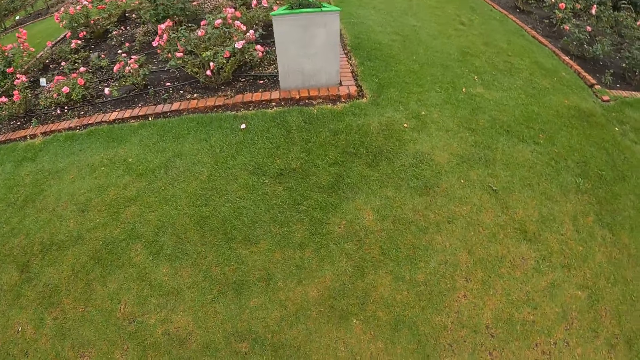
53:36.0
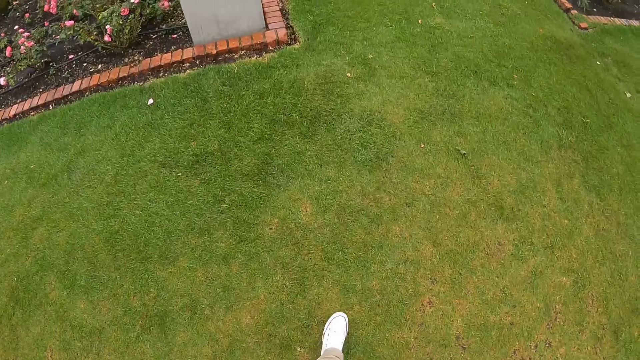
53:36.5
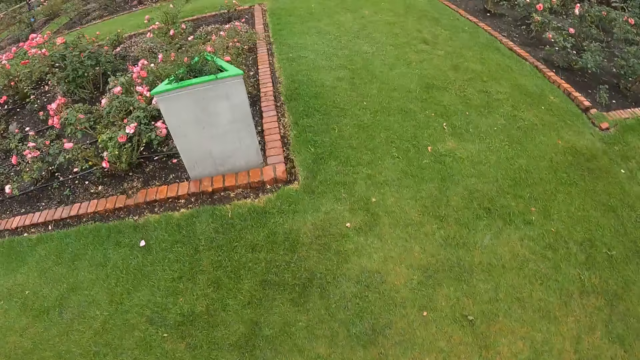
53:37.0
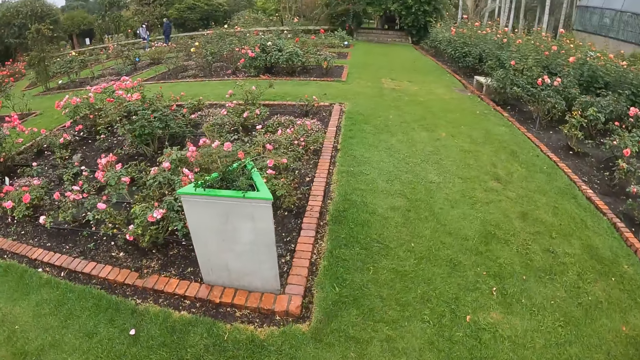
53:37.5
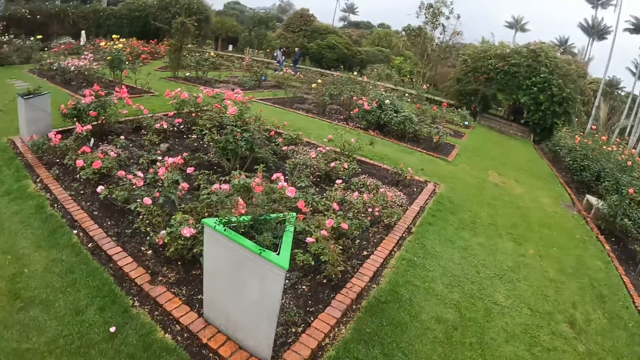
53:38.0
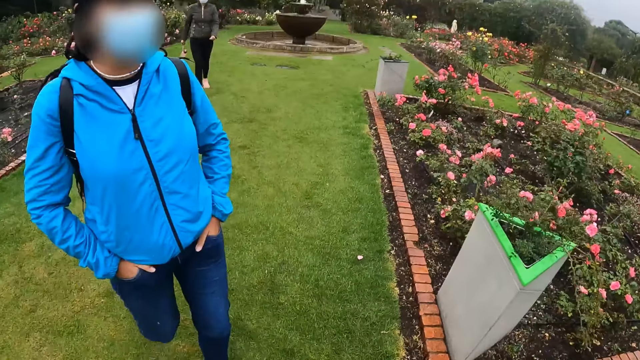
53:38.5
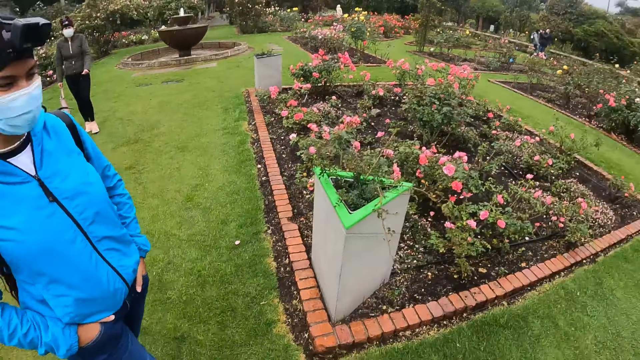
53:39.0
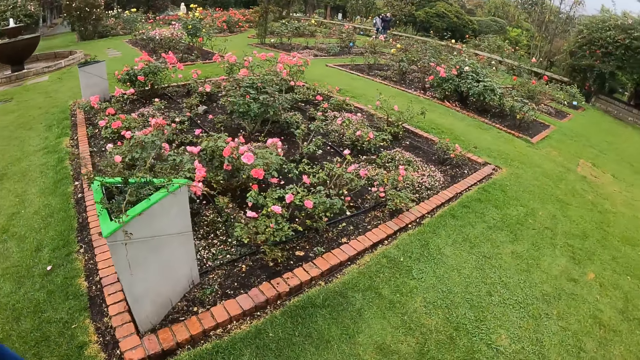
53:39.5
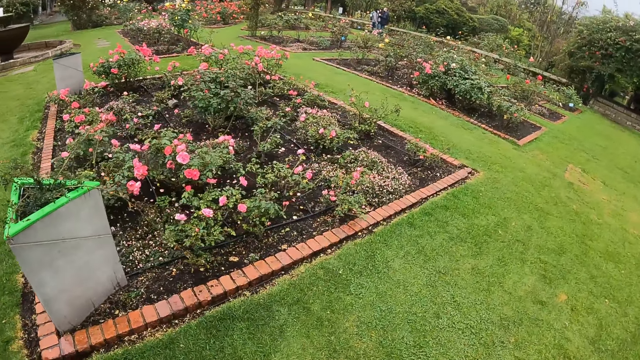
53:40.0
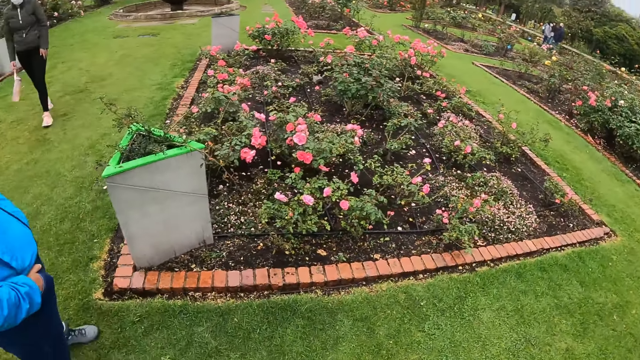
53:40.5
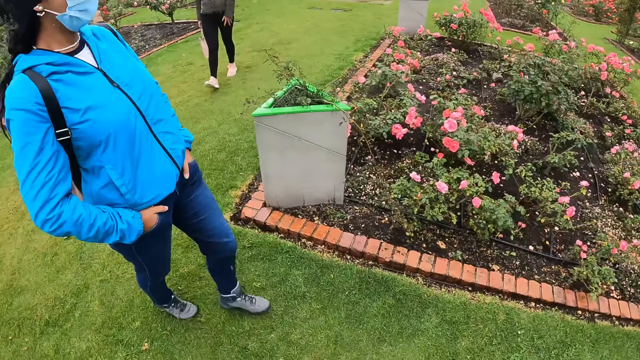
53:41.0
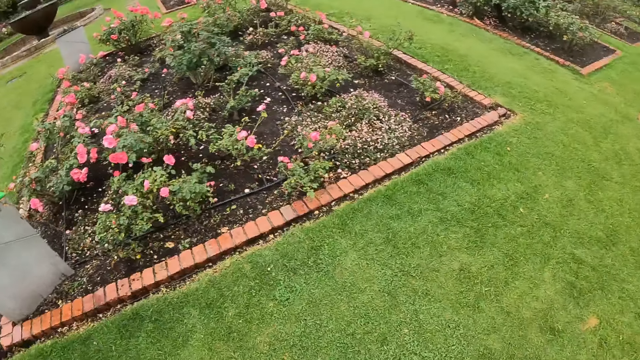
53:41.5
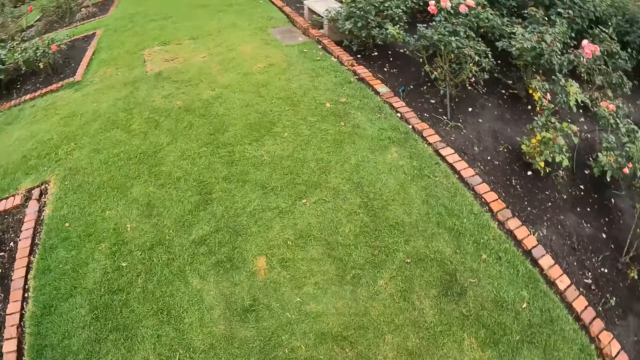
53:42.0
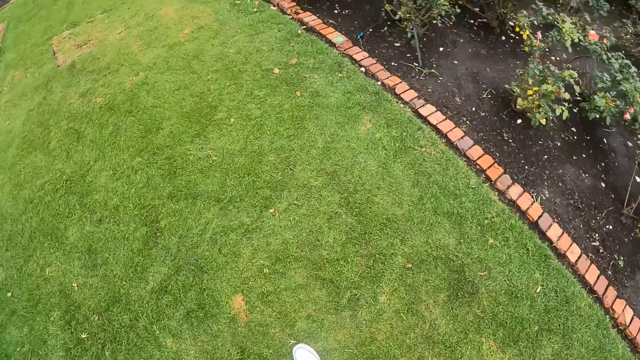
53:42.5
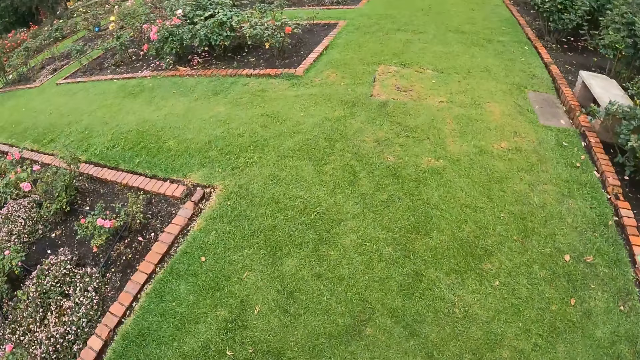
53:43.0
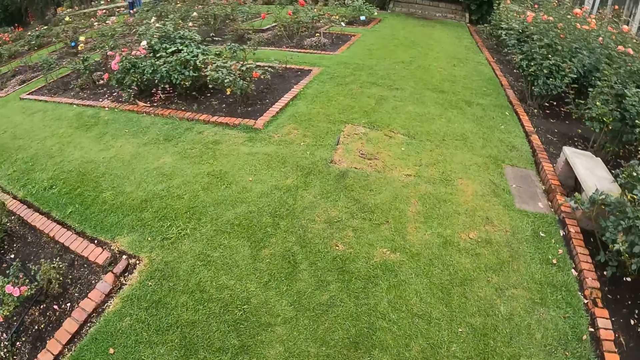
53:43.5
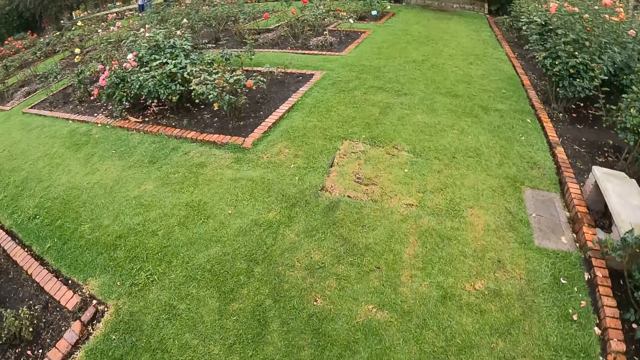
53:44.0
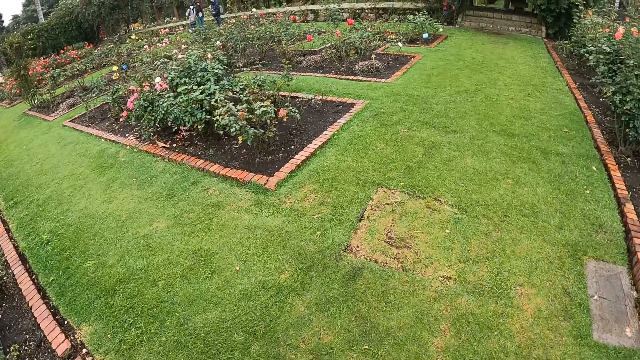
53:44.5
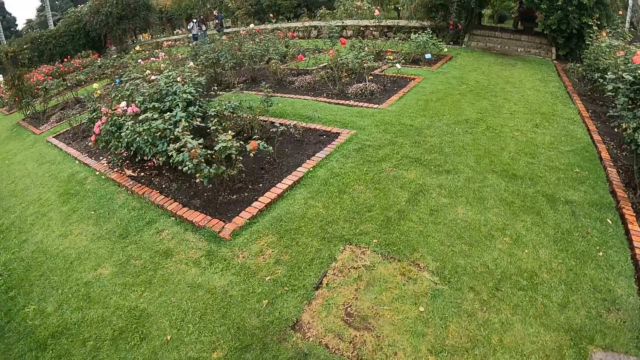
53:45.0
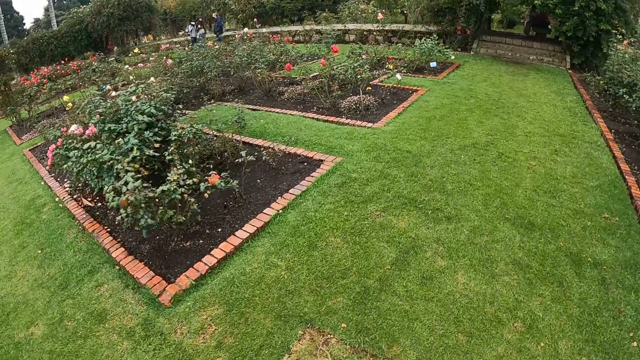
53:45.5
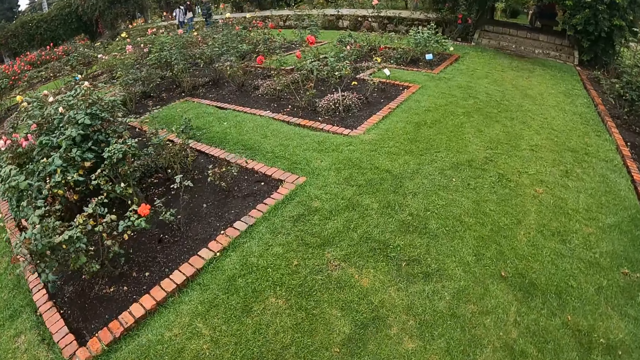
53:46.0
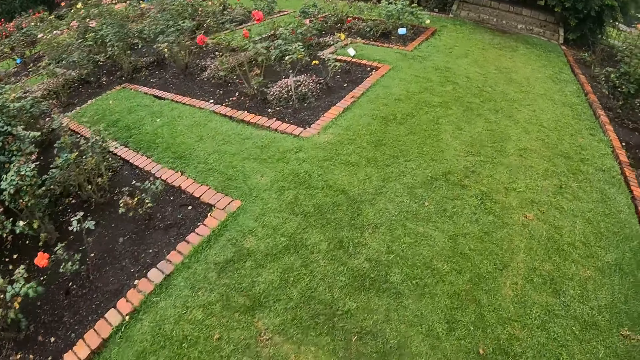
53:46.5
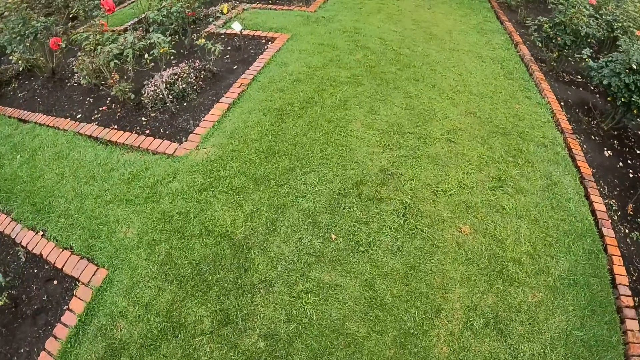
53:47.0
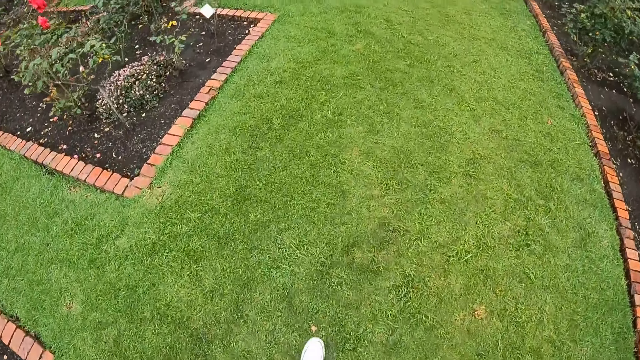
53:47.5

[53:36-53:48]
The camera wearer walks around and turns to the side. A person walks around. Another person walks around. The camera wearer walks on the lawn with a woman and another woman. They turn to the side.

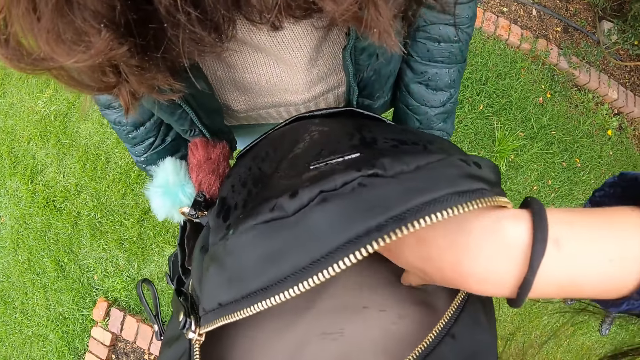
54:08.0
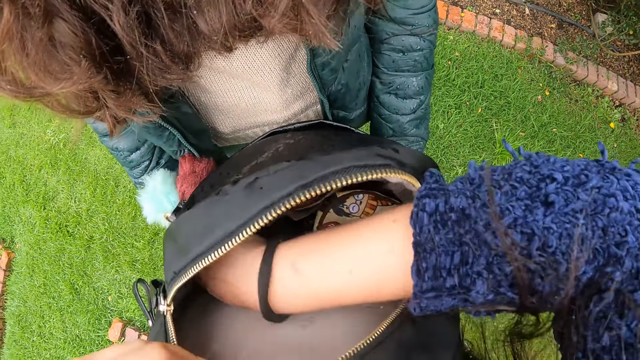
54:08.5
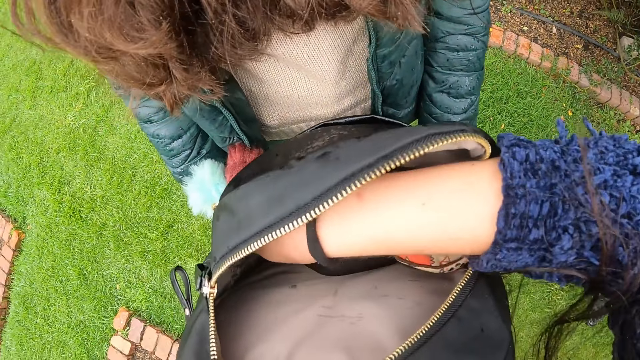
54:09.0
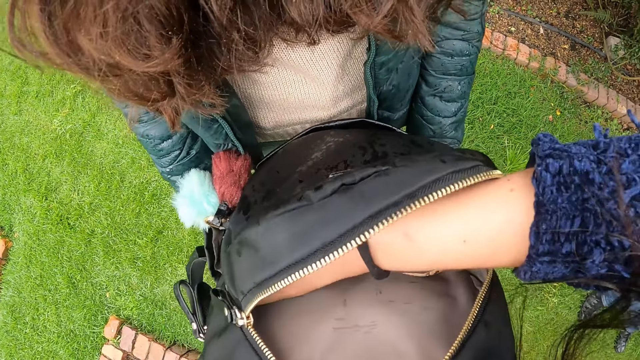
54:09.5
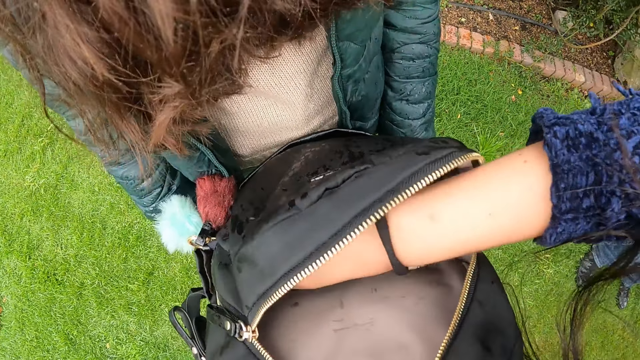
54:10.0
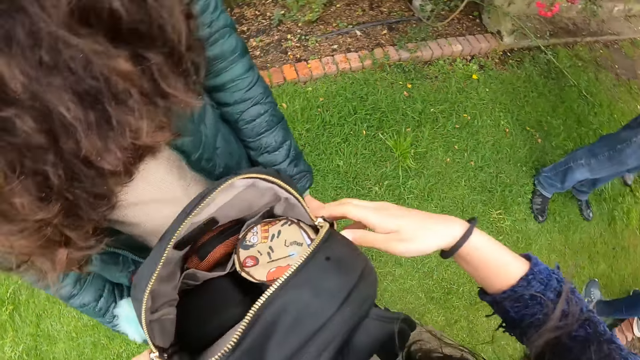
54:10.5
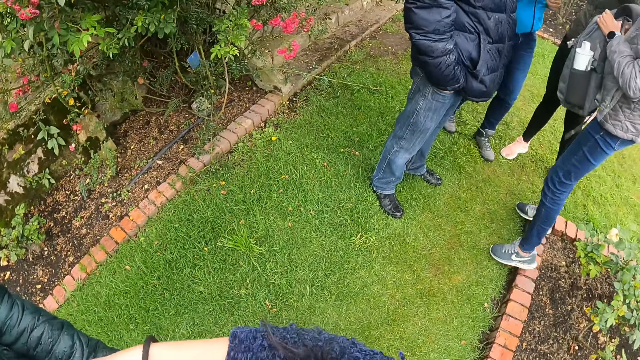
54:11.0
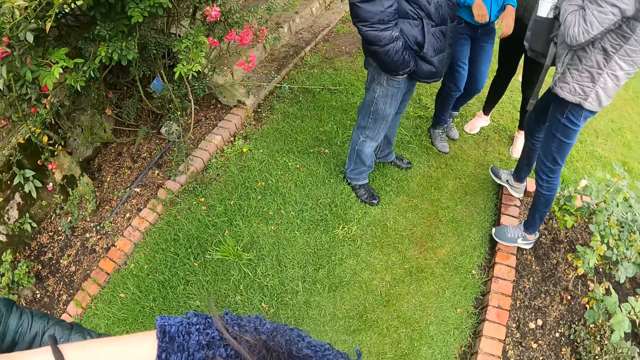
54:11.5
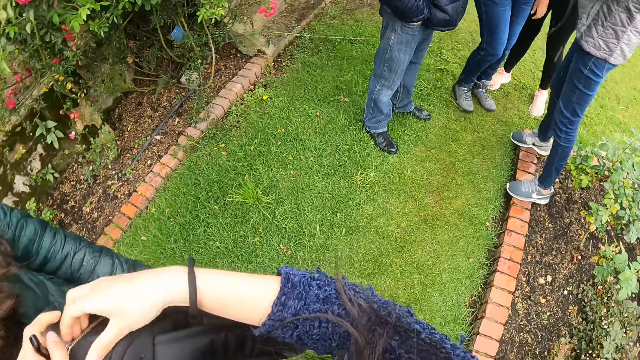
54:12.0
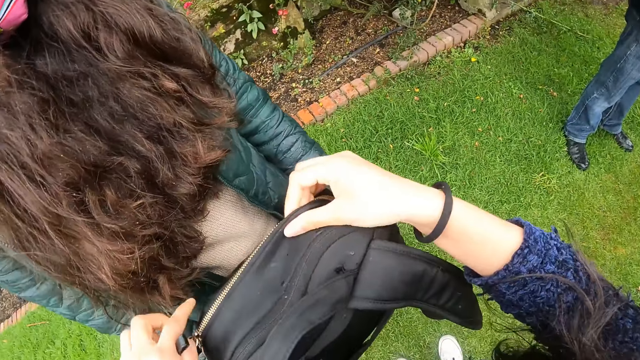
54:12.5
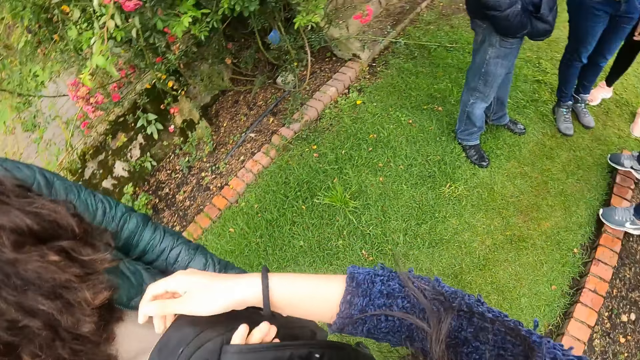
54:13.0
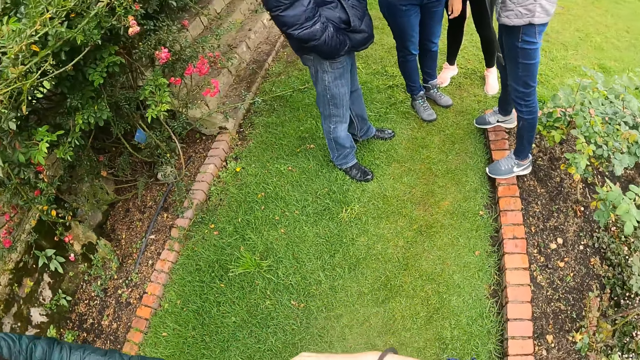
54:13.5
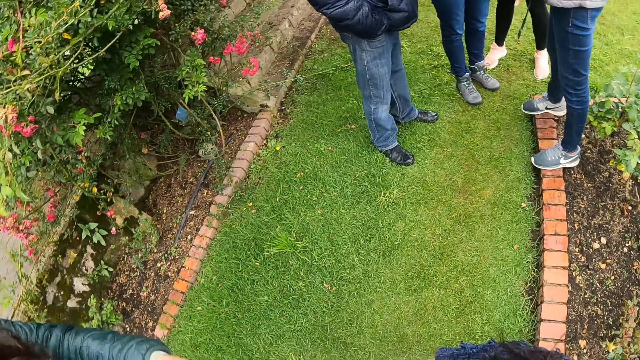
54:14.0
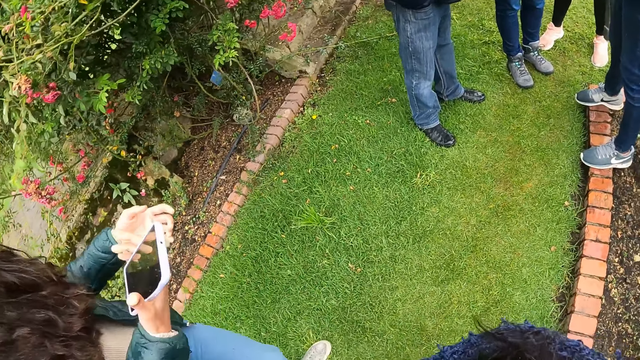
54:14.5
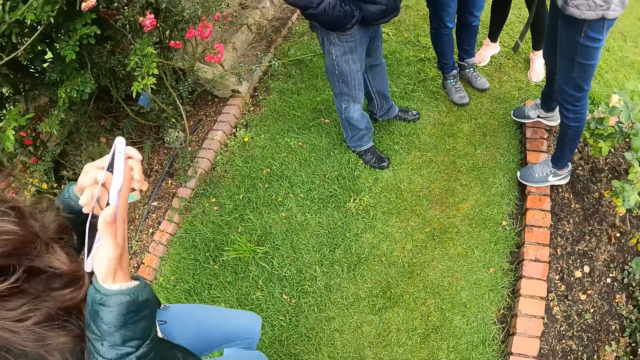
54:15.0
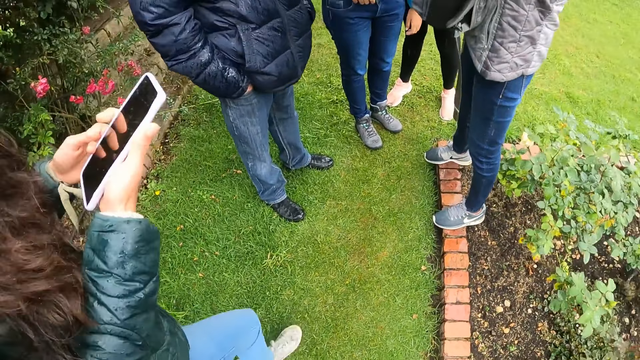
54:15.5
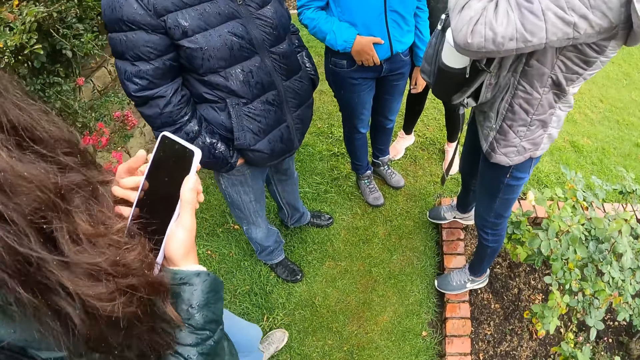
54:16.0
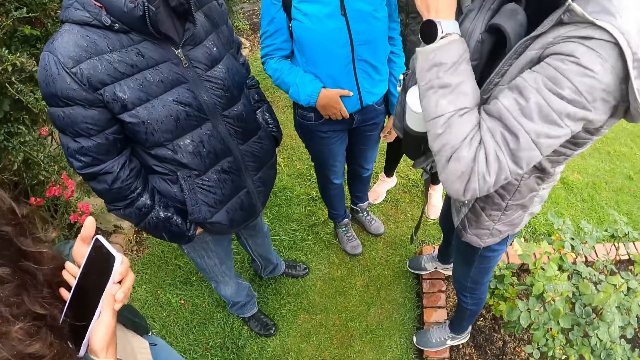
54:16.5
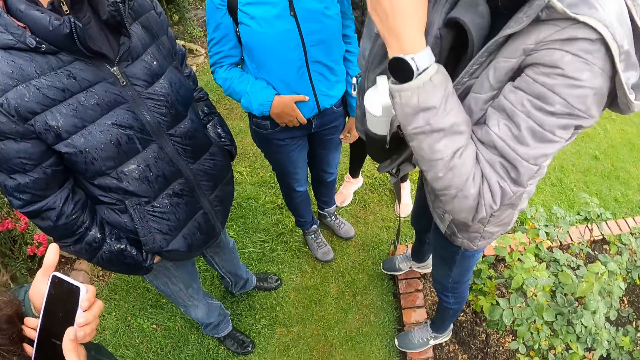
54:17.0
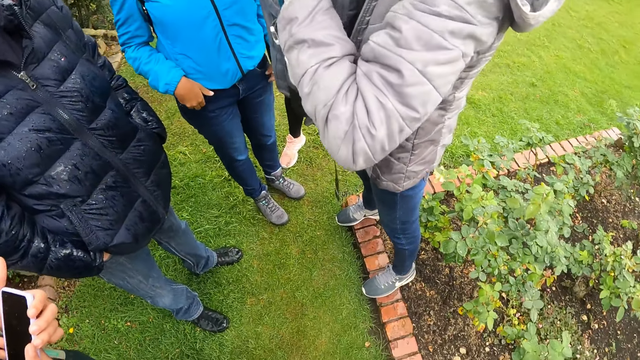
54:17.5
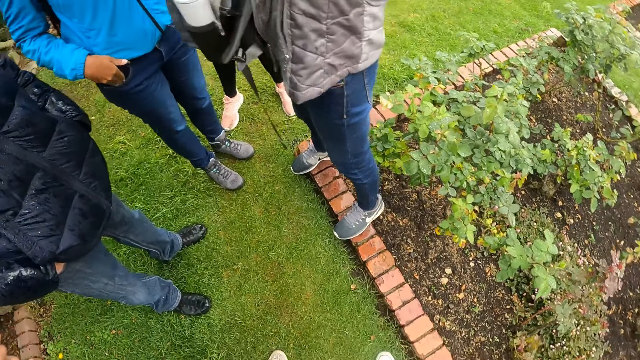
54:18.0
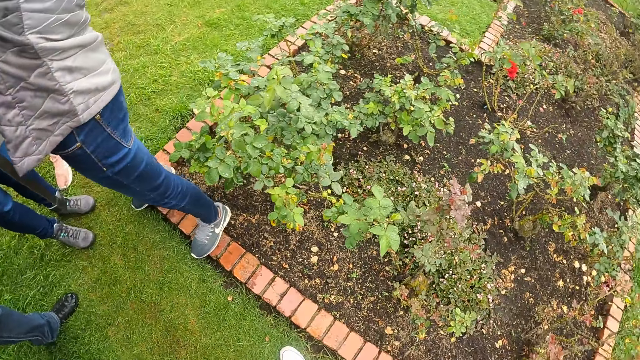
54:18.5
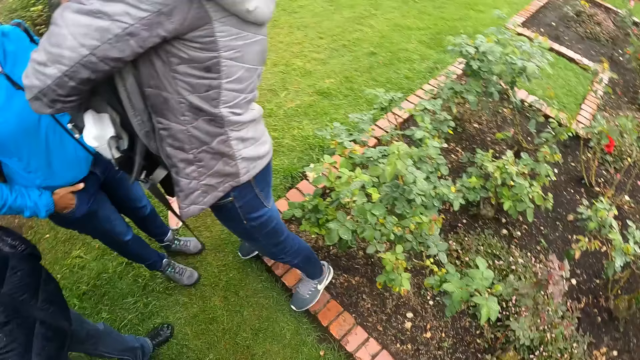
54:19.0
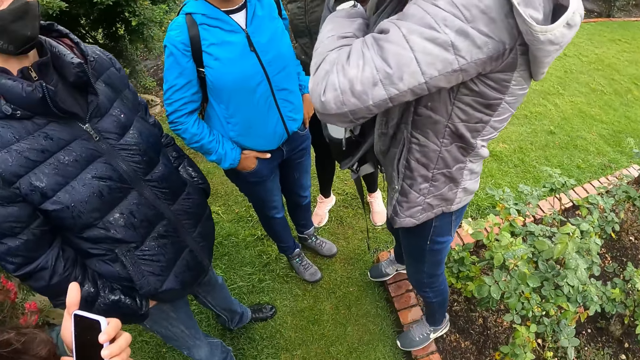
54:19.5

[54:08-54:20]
The camera wearer searches the bag with her right hand. She puts a hand in the bag. She turns to the side. She closes the bag with her left hand. She turns to the side. A person holds a phone. Another person holds the phone.
